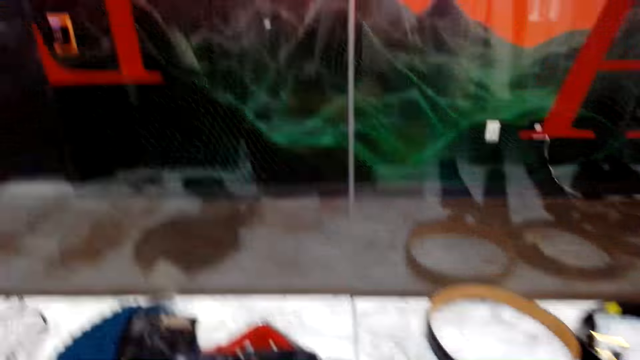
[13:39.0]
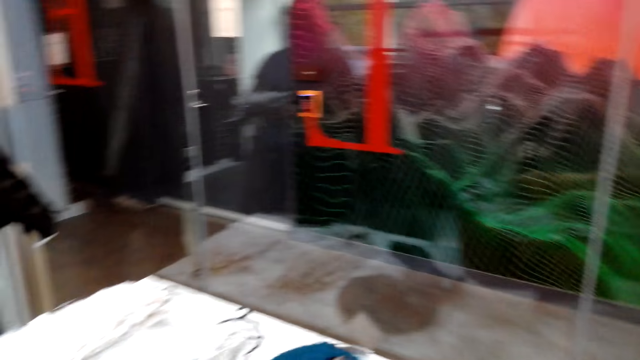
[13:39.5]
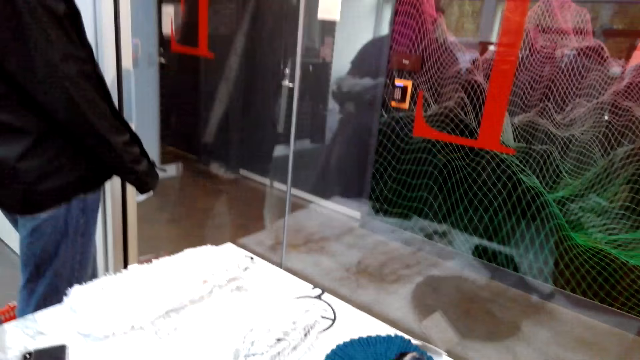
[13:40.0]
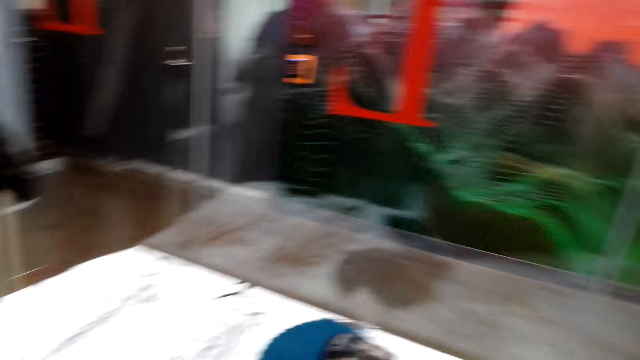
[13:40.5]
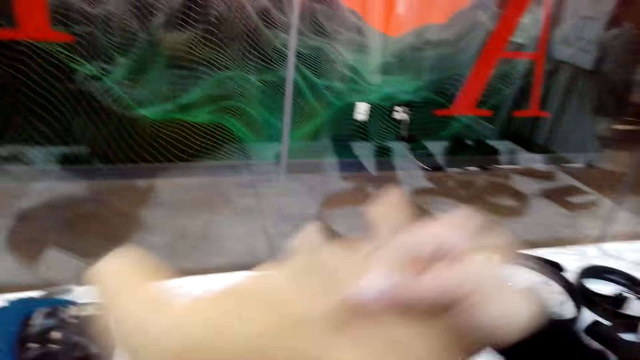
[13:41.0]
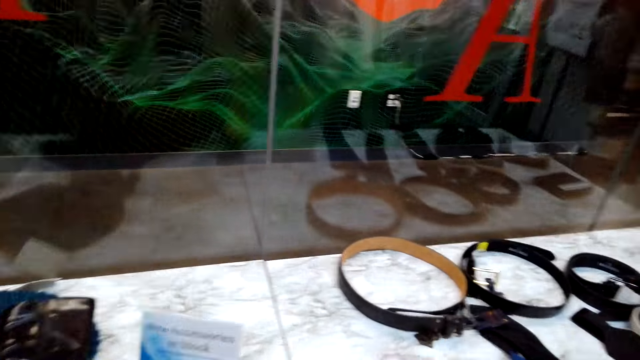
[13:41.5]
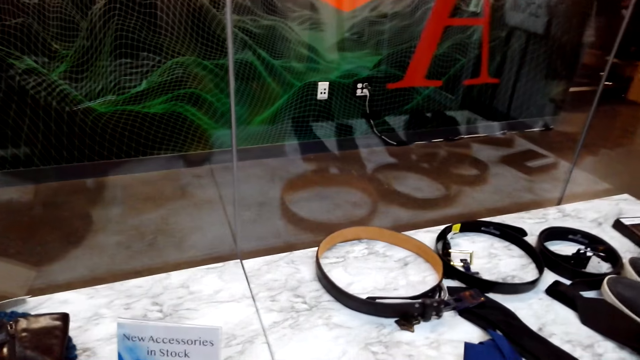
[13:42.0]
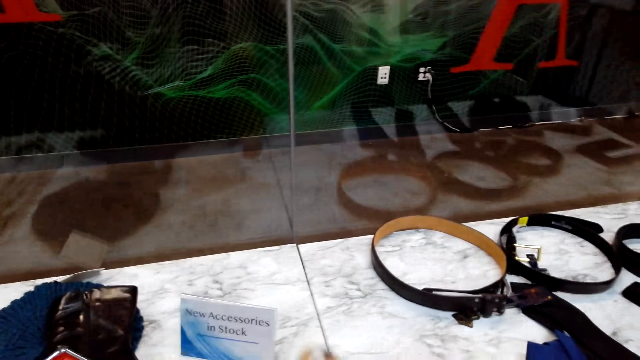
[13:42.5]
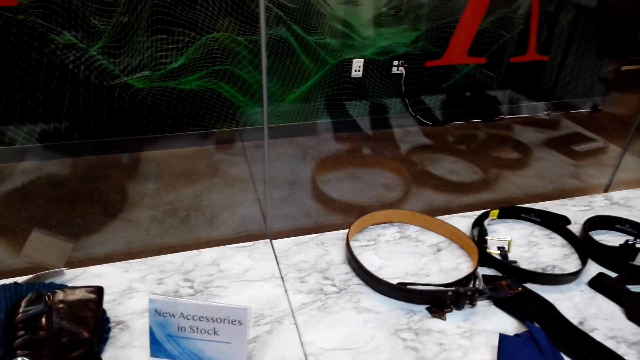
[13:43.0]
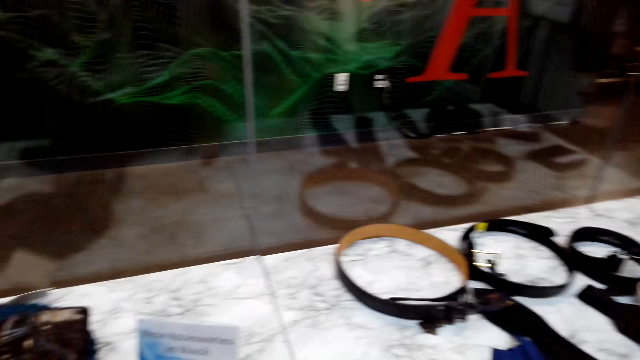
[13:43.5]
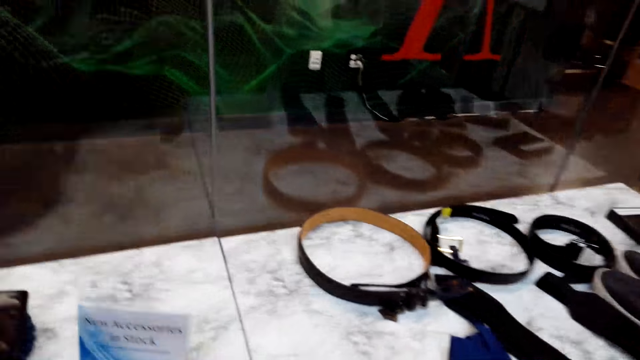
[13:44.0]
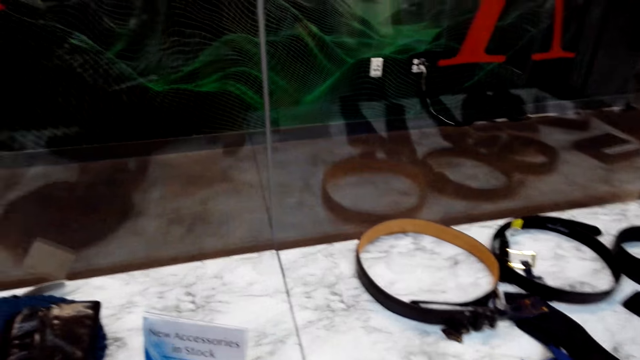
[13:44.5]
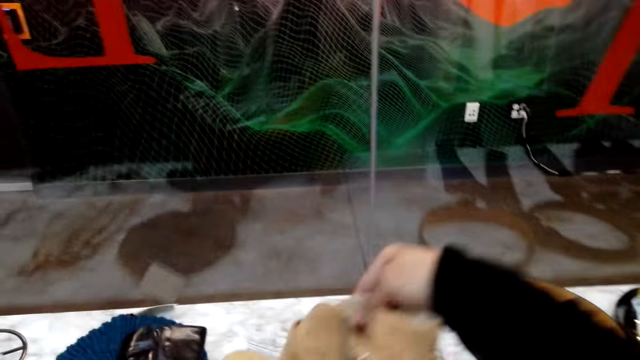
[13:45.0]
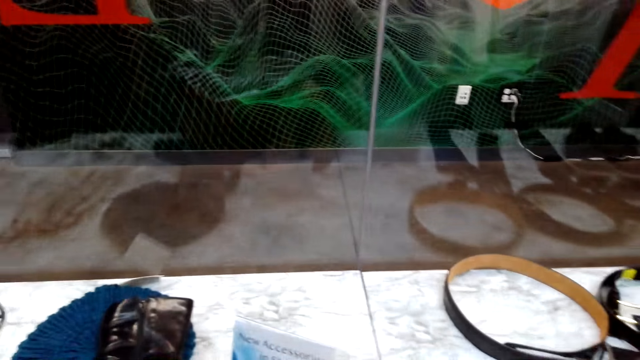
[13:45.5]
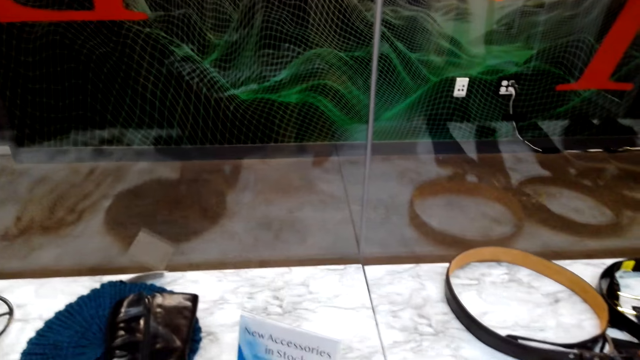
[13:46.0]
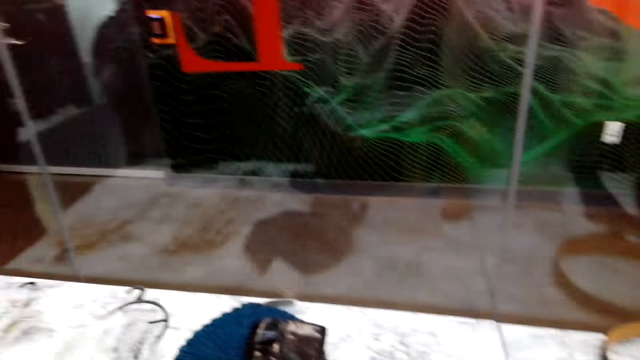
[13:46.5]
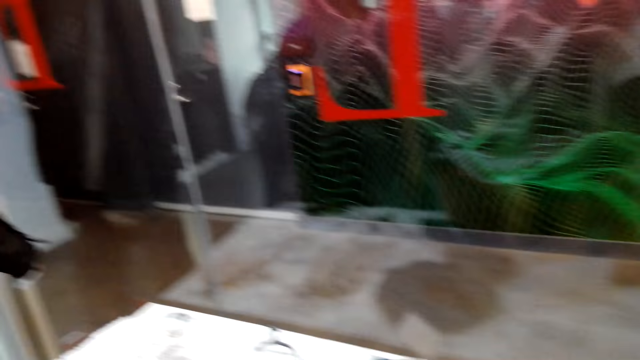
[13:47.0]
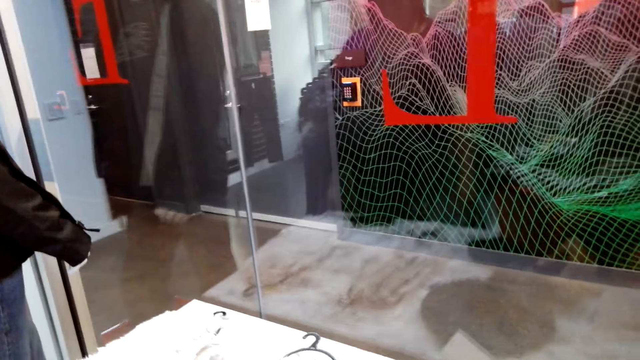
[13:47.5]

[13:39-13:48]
The camera wearer looks around the shop. They put down the shoe on a table. They put a pair of boots in the bucket.

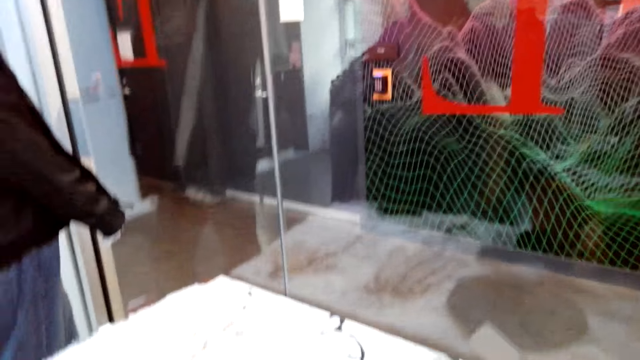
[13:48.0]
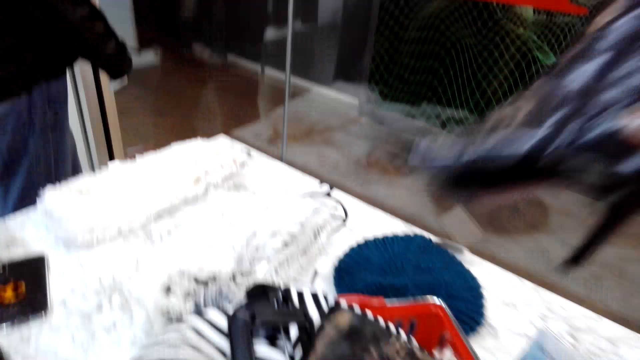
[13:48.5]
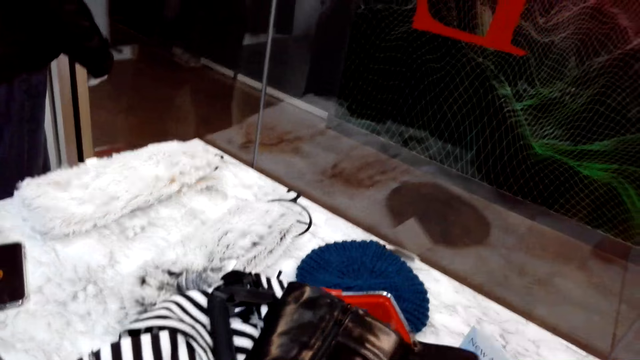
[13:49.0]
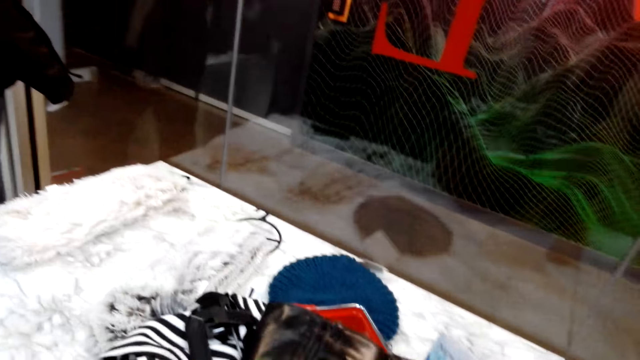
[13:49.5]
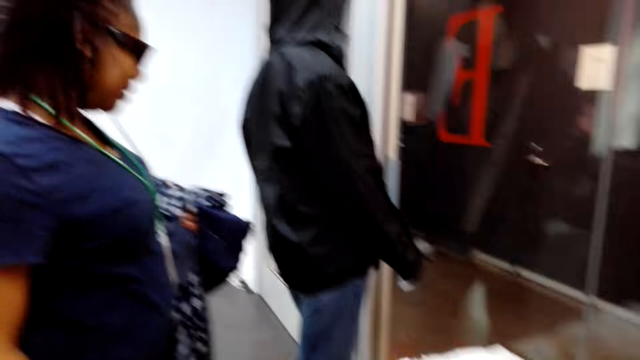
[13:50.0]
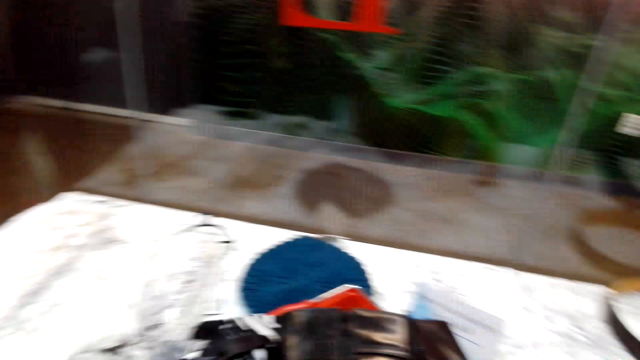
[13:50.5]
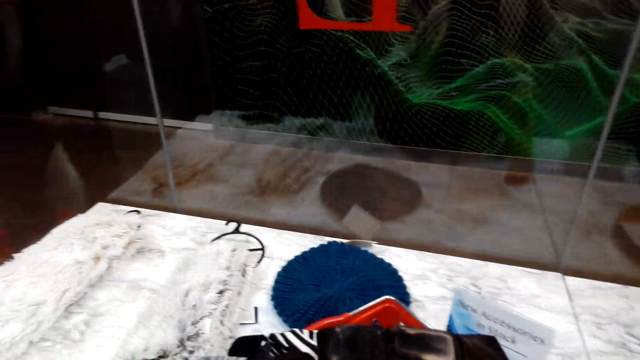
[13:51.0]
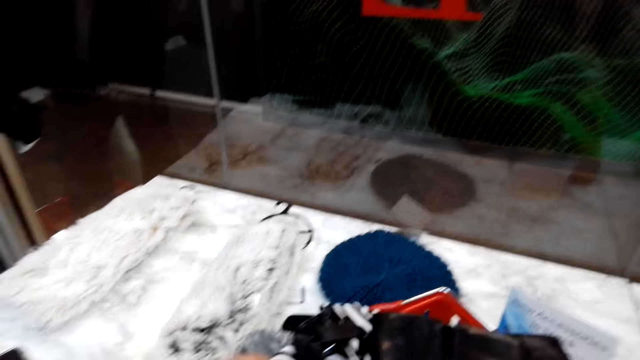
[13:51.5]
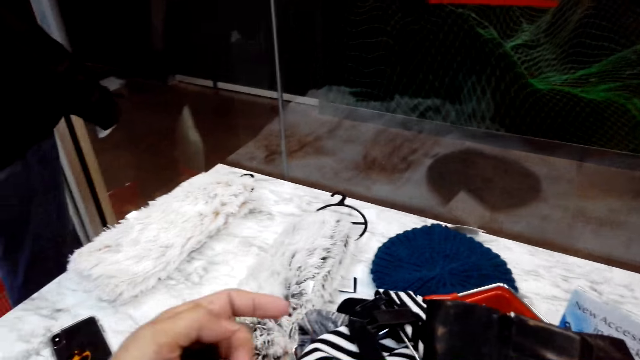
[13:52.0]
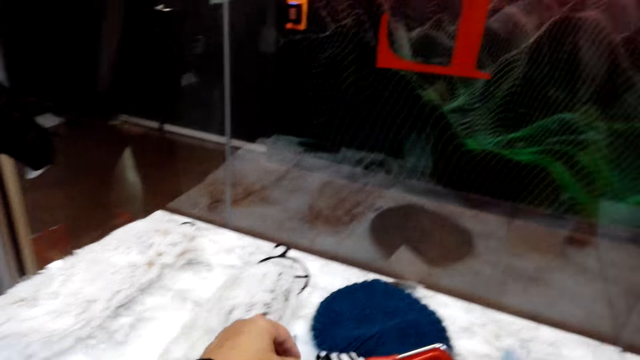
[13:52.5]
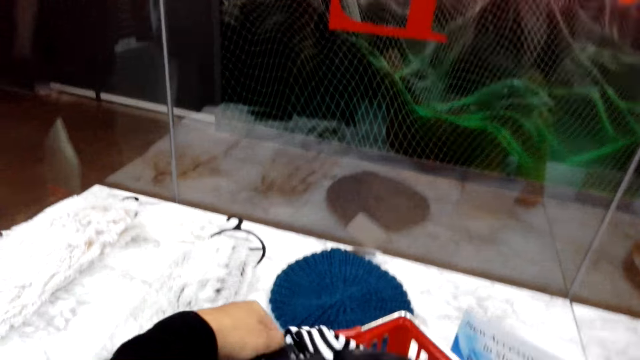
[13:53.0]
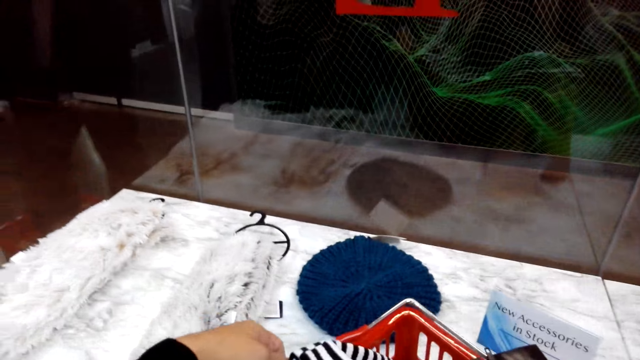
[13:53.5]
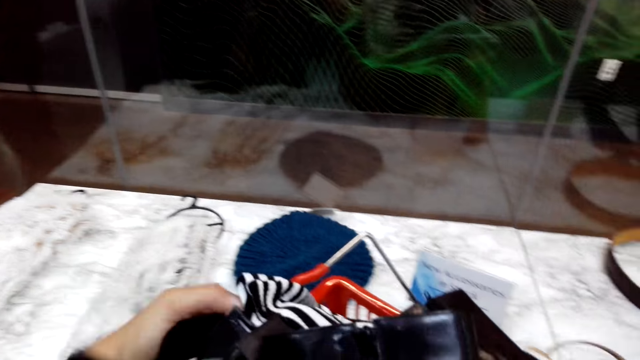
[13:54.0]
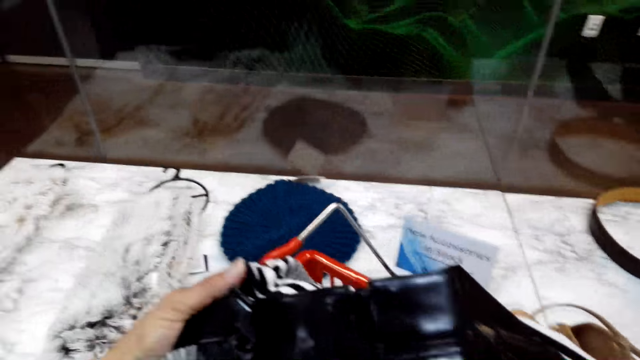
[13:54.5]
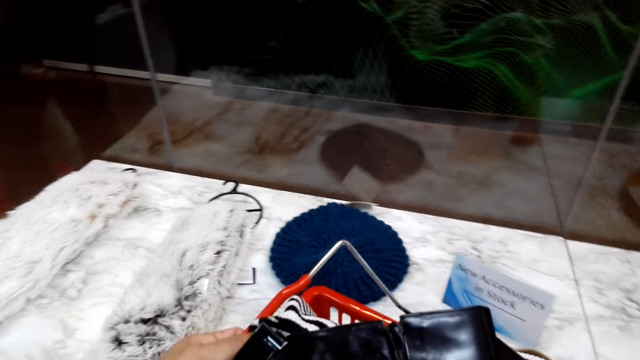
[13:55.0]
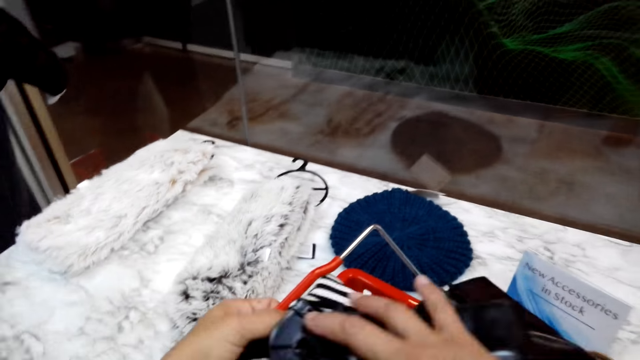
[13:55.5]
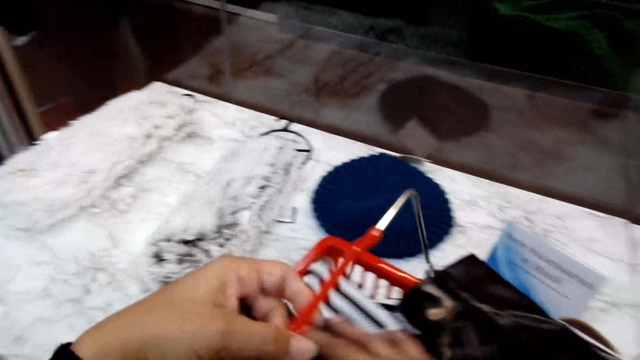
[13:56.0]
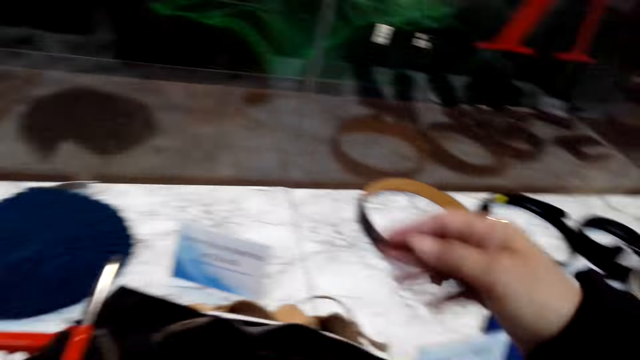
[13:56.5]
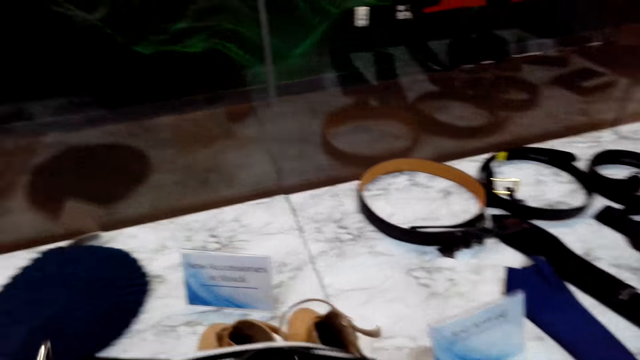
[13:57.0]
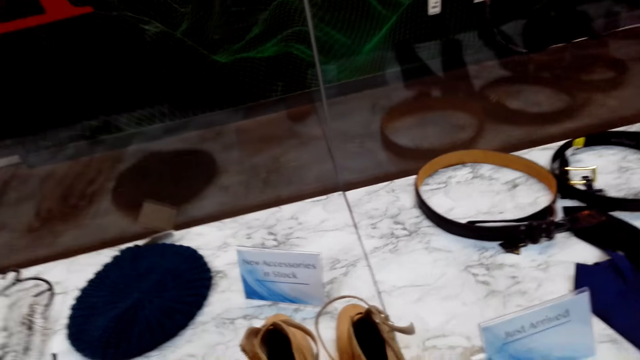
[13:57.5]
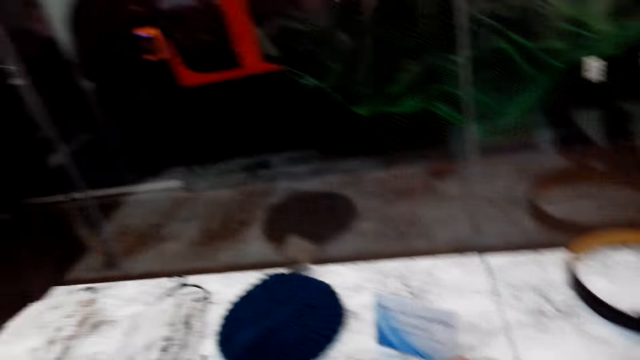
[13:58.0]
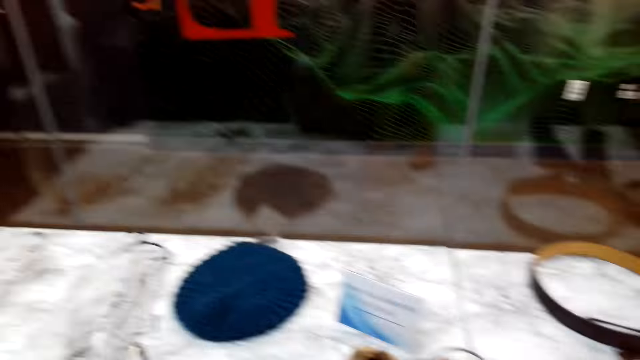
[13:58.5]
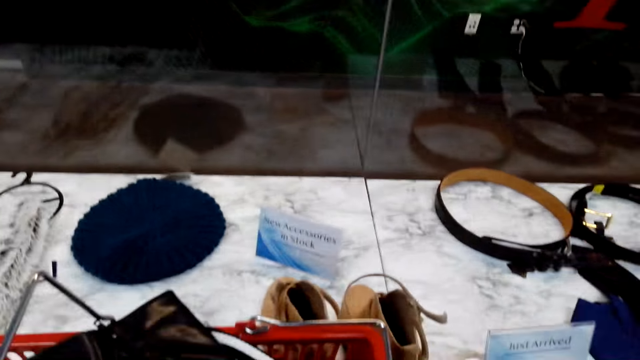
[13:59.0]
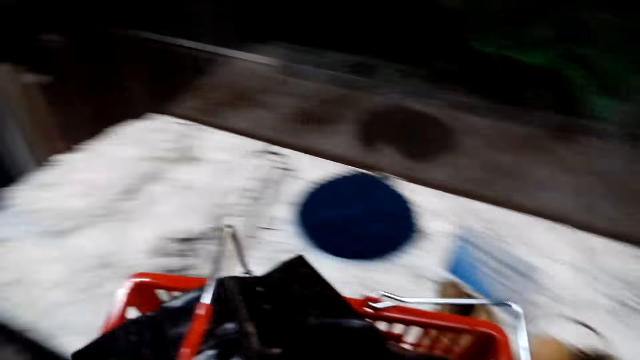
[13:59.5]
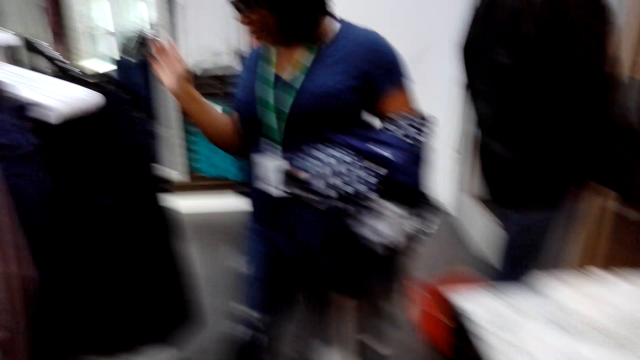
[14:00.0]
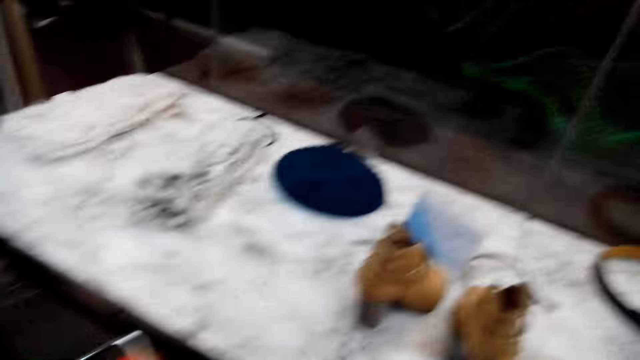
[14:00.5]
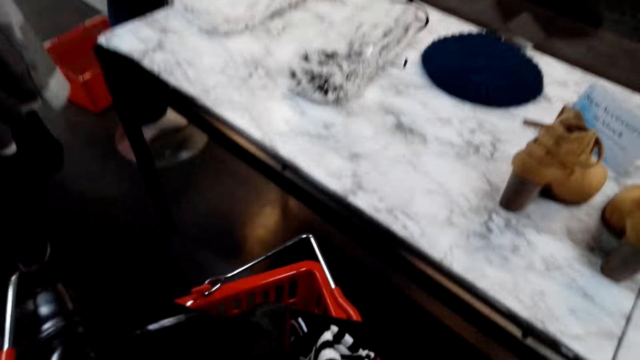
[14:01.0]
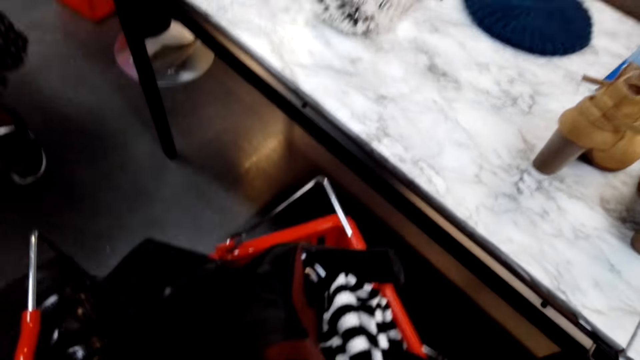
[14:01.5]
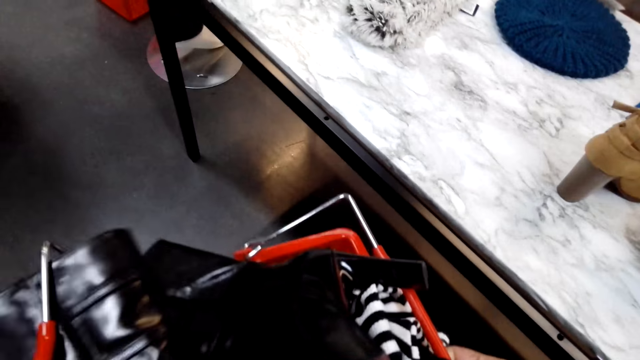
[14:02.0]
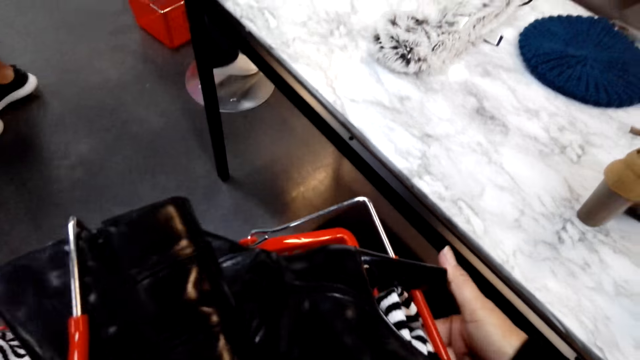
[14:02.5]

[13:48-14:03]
The camera wearer picks a boot from a shopping basket. A woman holds clothes. The camera wearer moves a hand. They look at the table. They move items in the shopping basket. They hold clothes in the bucket. The woman picks a cloth from a hanger stand. The camera wearer holds the shopping basket with hands.
